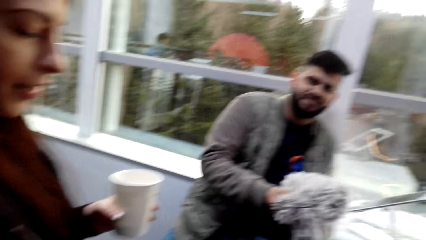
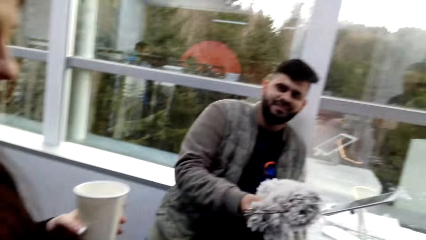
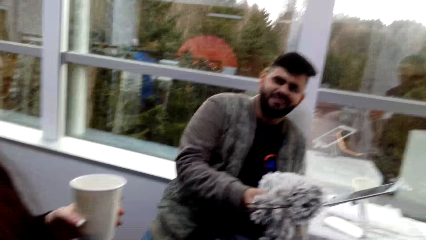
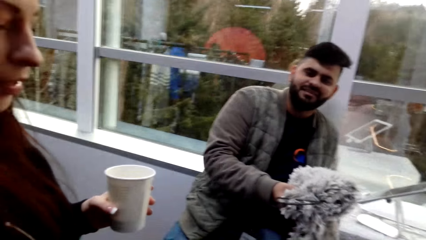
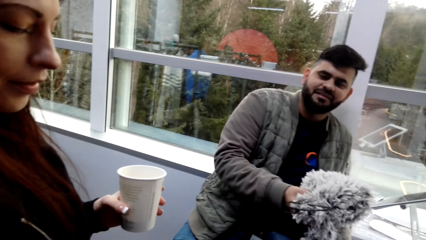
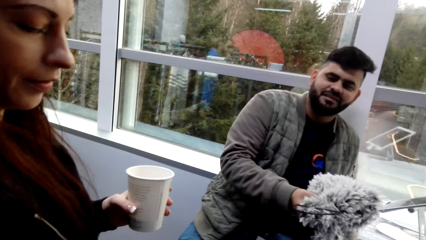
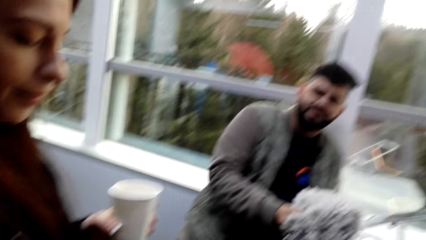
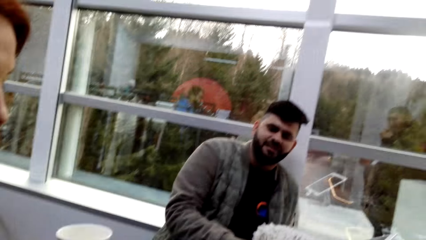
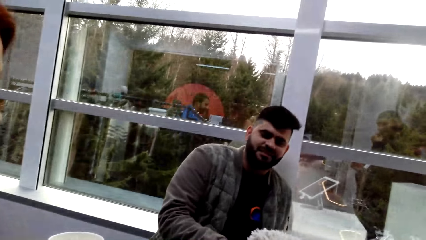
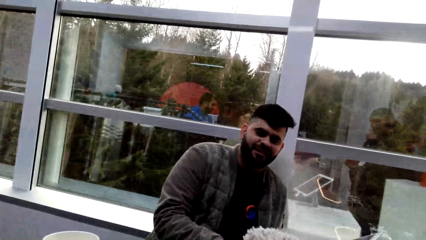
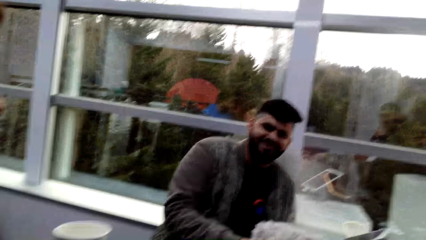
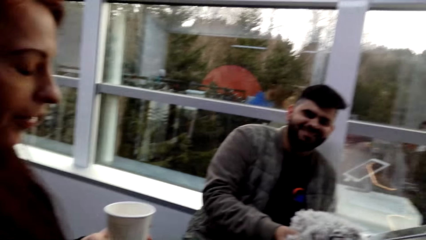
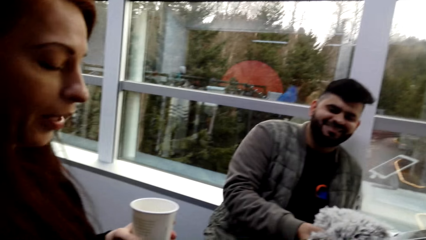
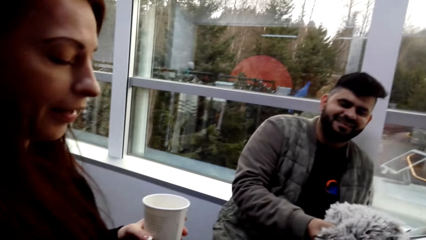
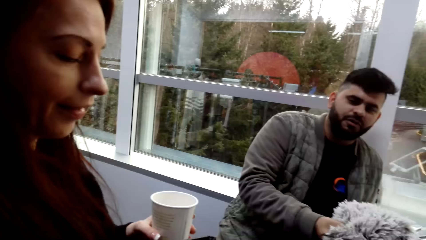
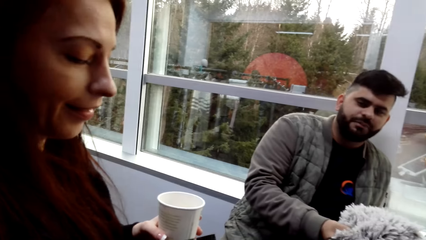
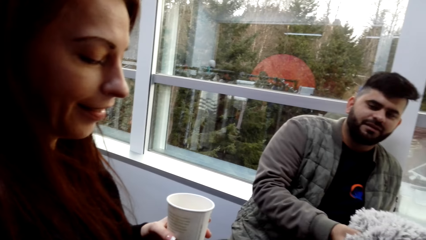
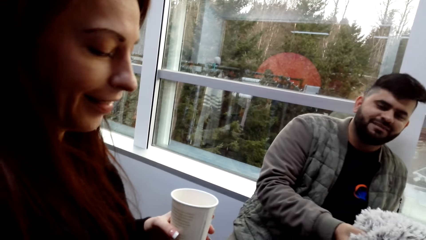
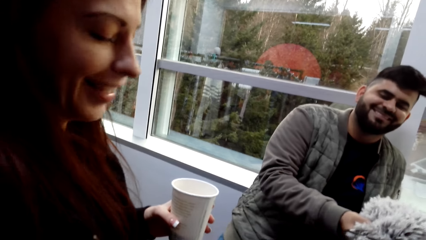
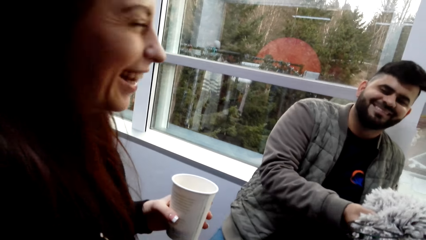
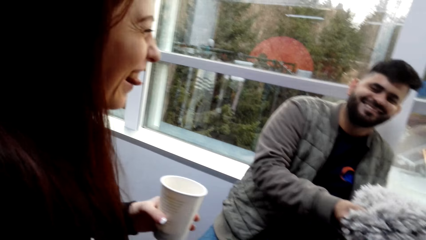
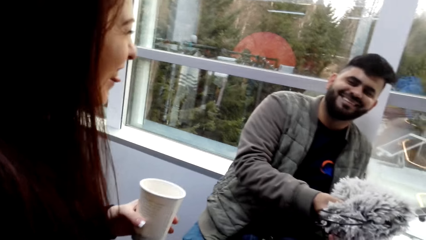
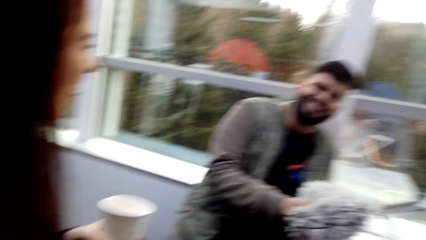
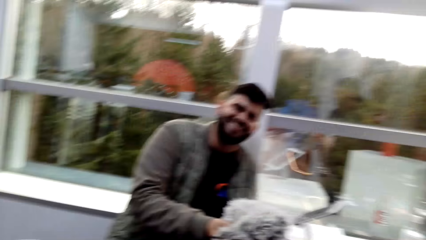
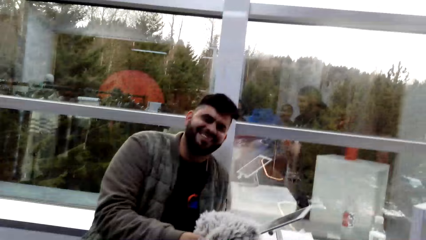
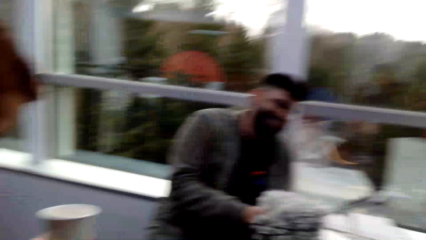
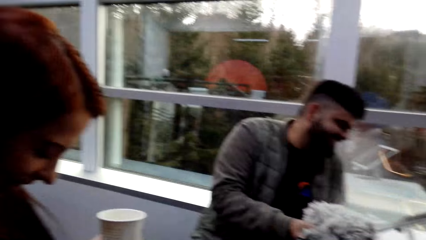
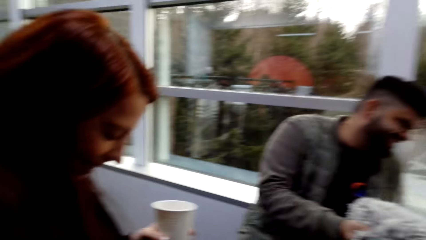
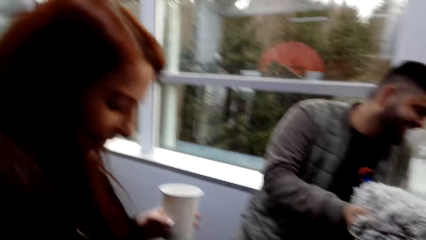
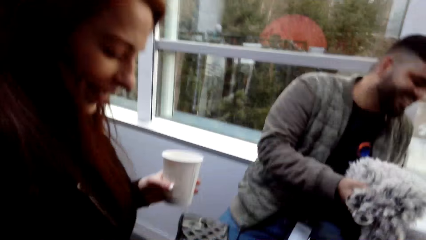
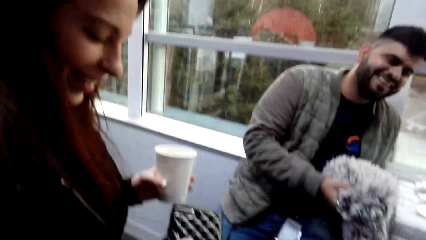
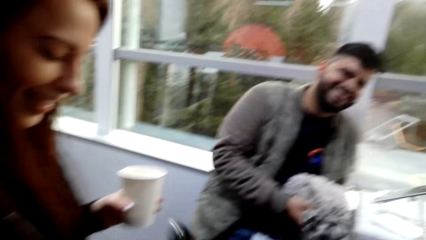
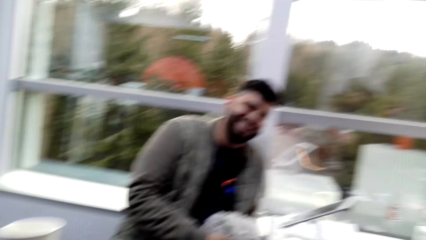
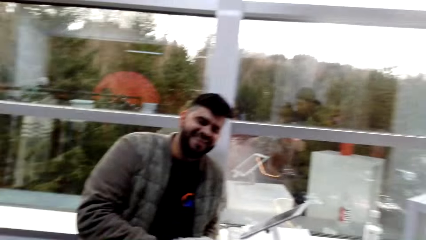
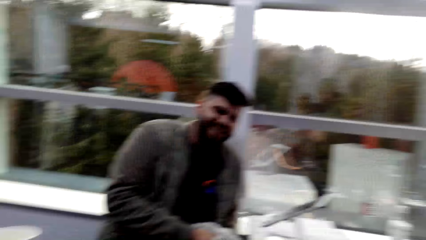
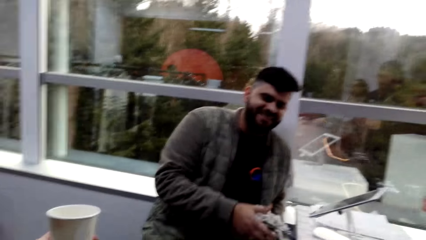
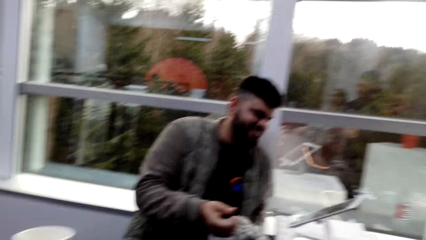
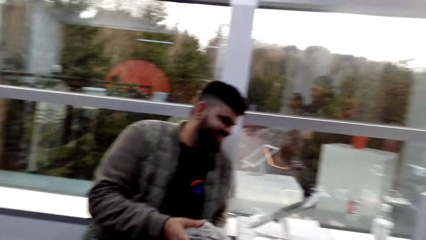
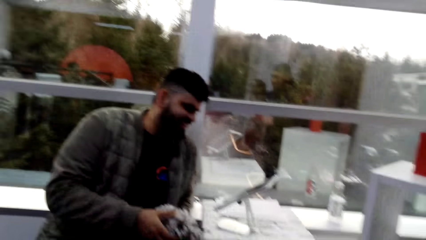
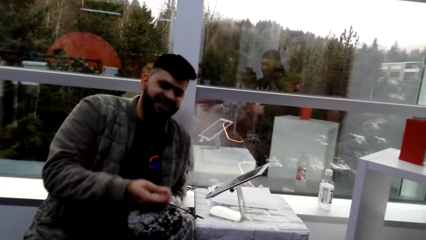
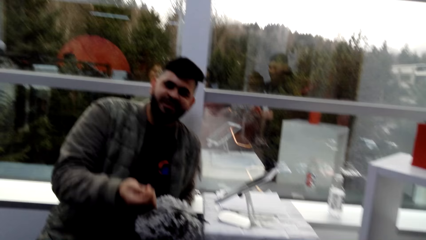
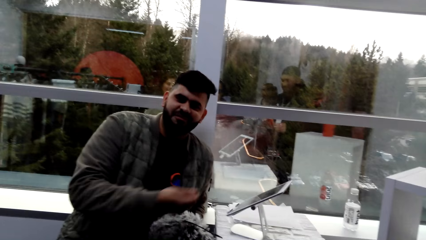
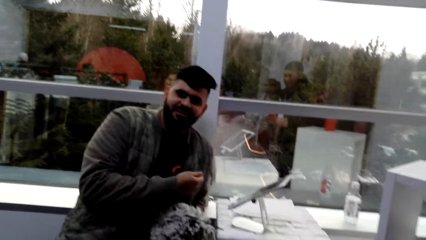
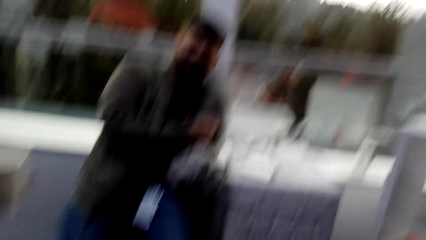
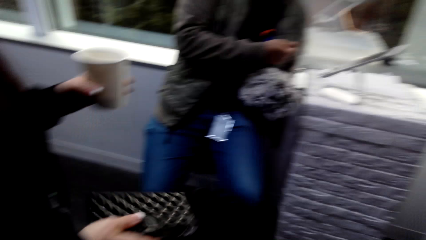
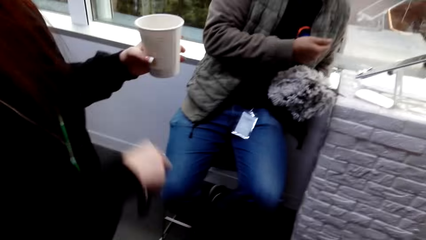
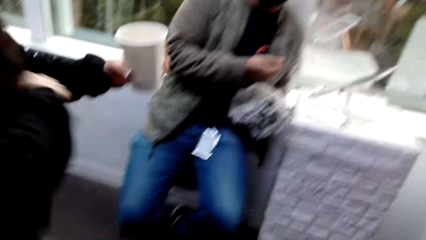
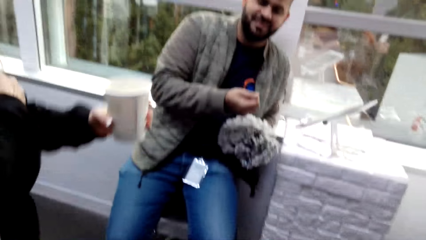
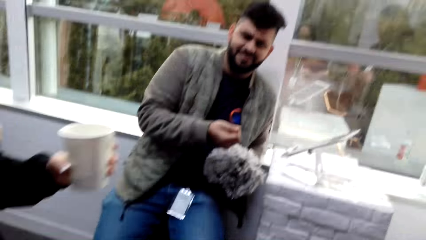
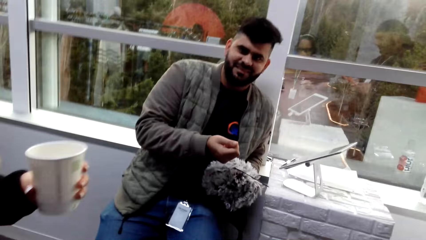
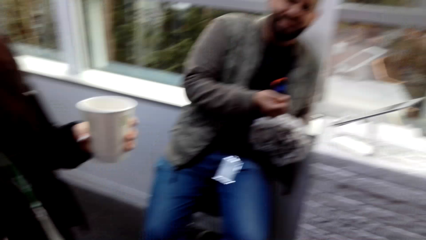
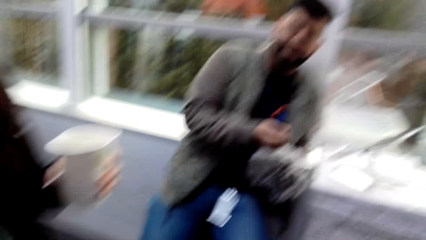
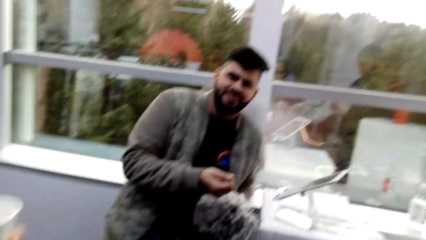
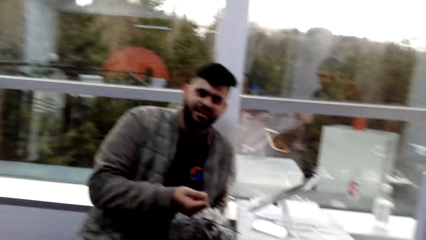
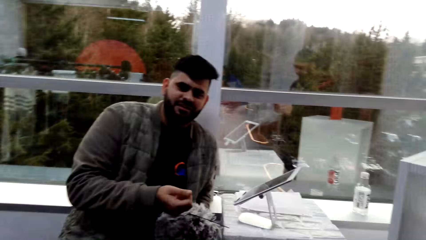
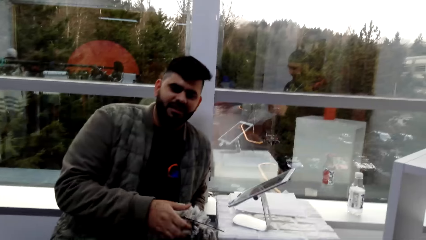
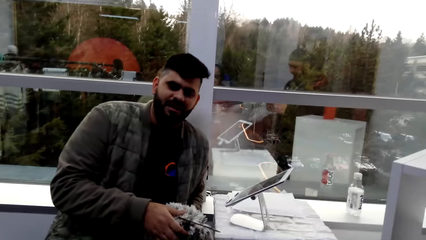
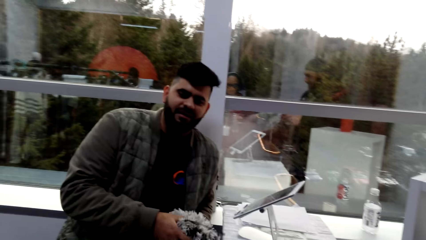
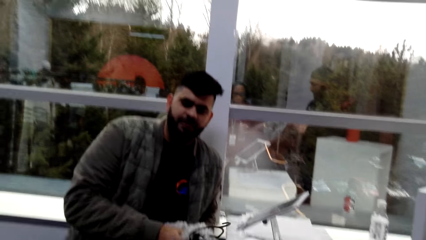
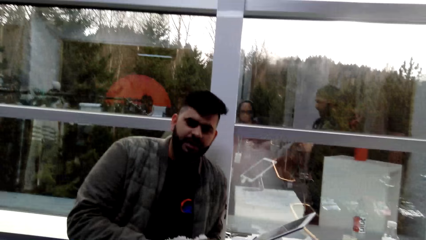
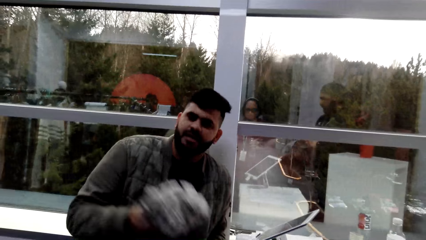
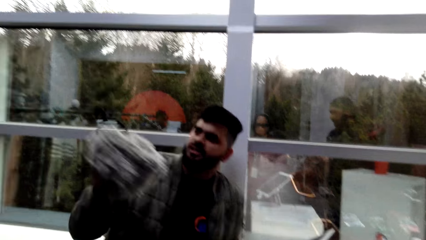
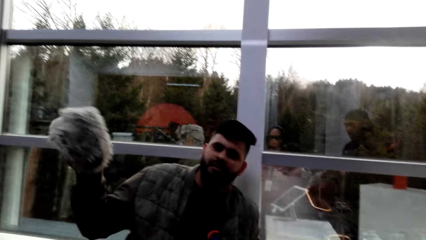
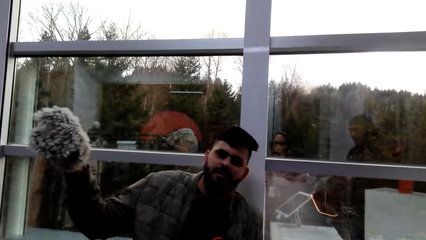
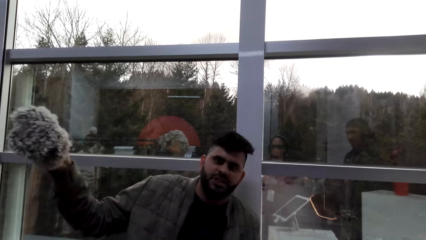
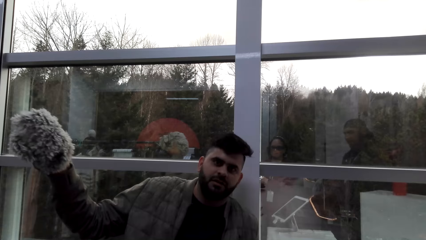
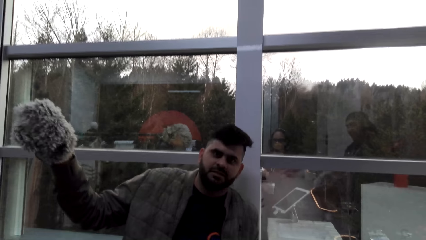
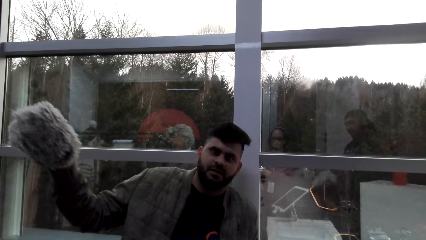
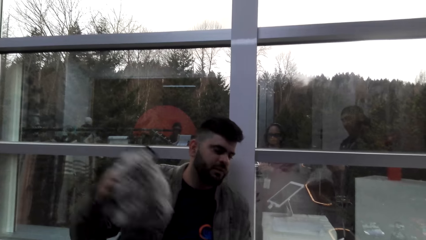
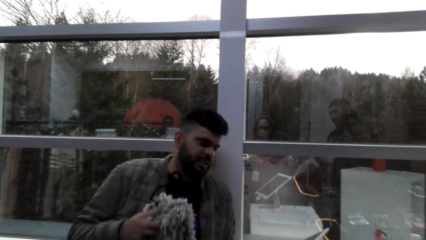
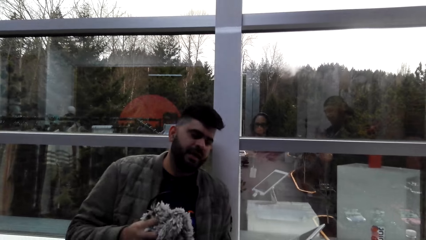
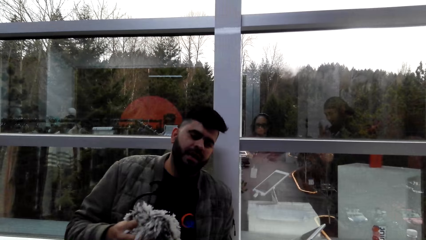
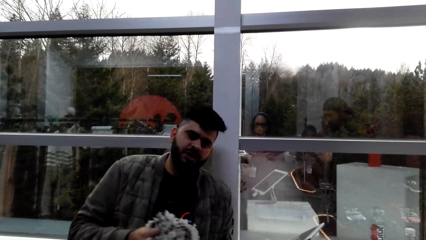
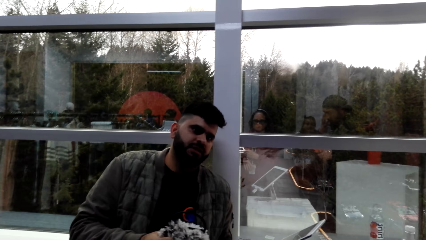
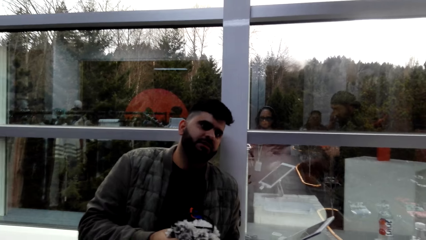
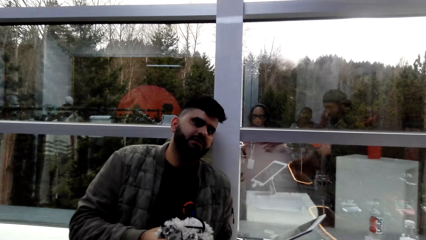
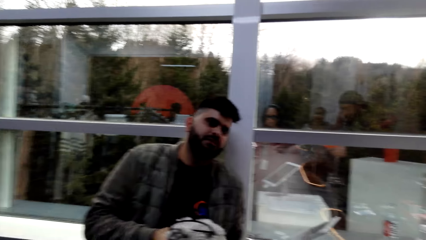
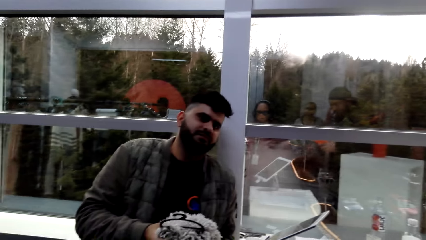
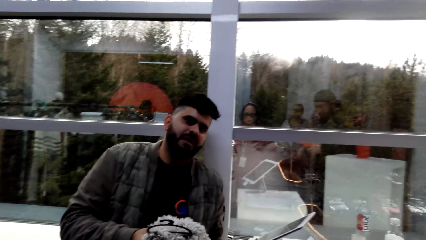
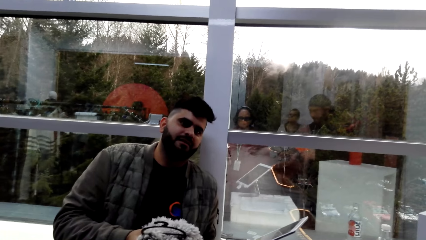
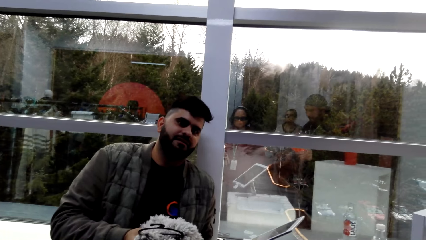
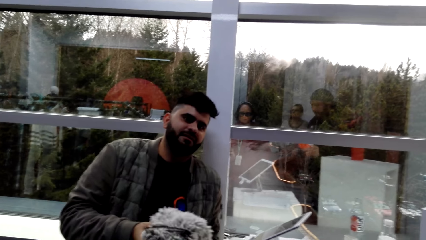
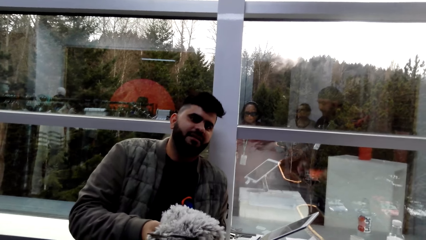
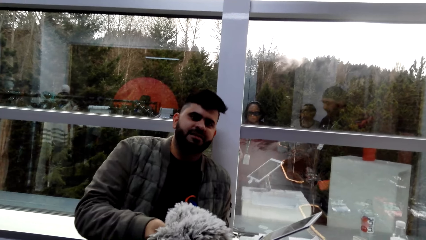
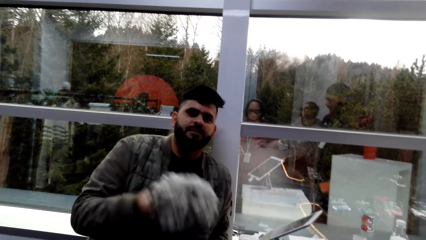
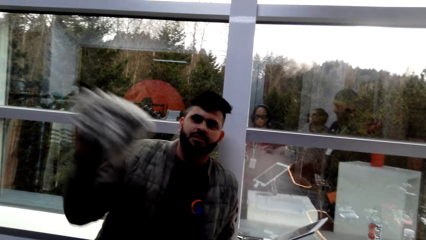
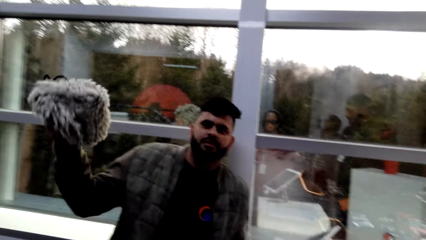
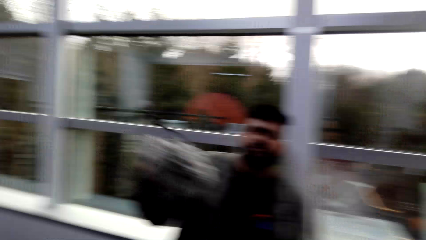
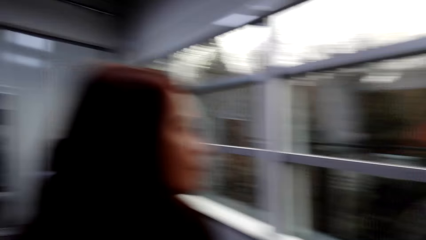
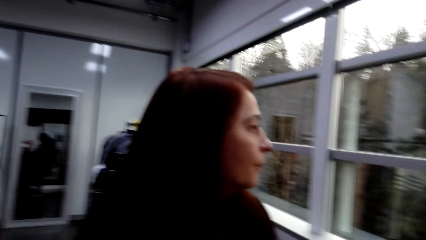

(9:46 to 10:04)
A woman laughs. A man talks to another woman.
